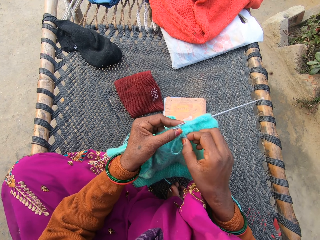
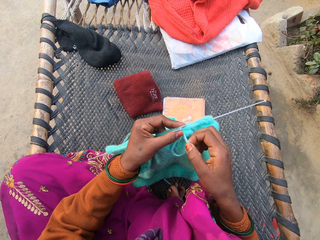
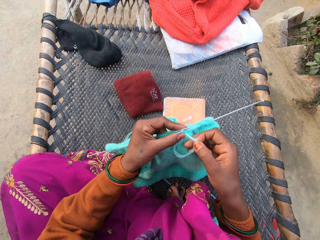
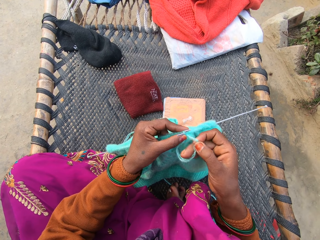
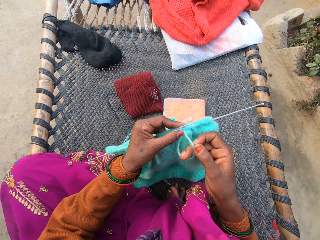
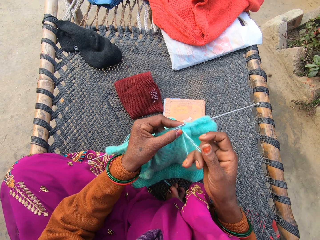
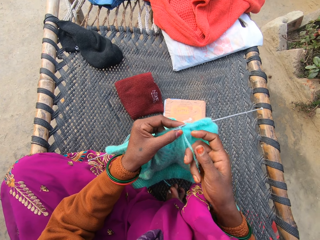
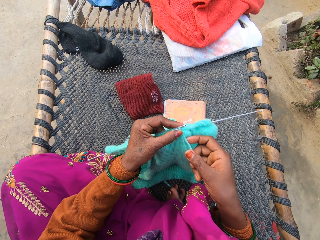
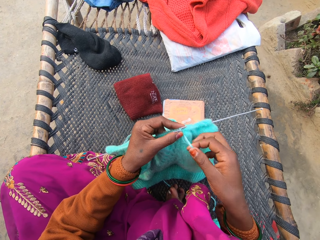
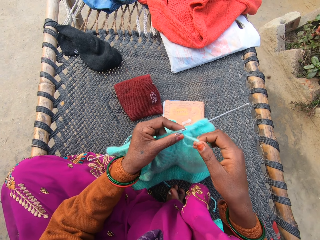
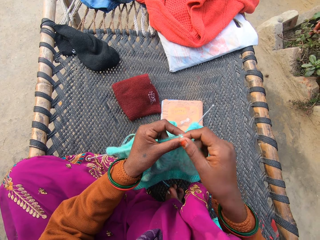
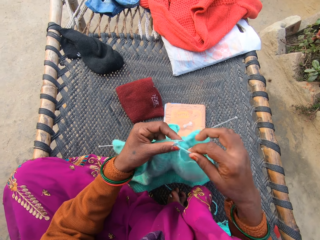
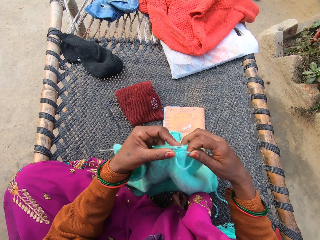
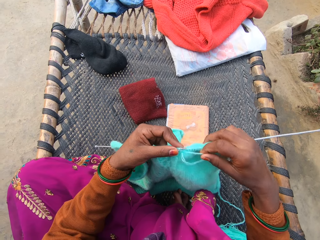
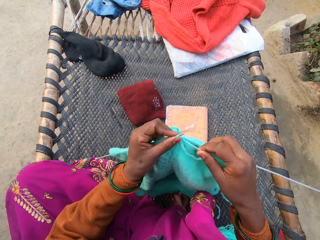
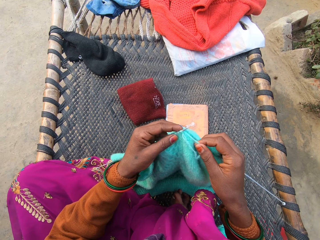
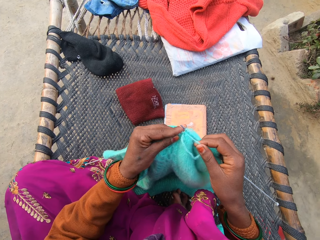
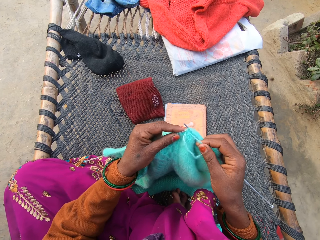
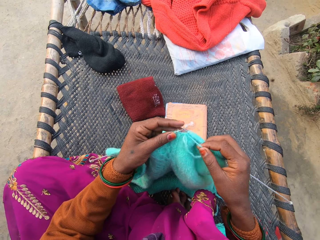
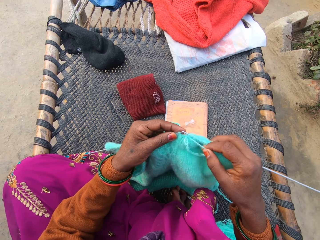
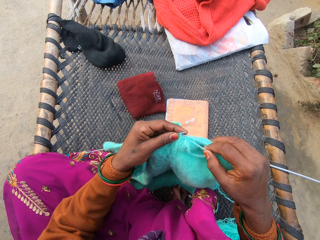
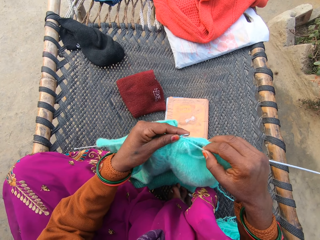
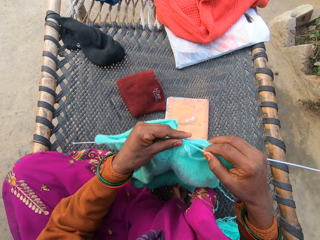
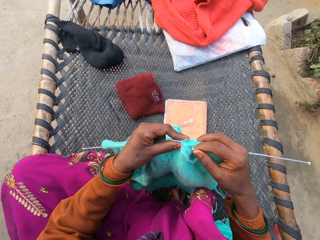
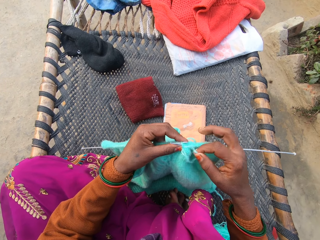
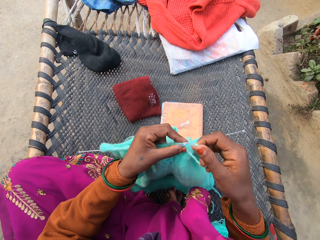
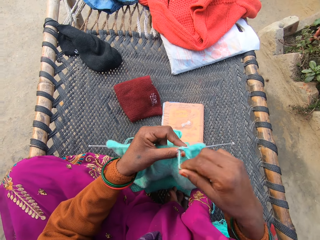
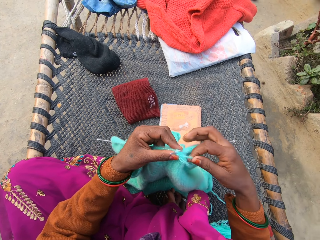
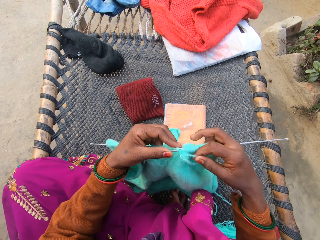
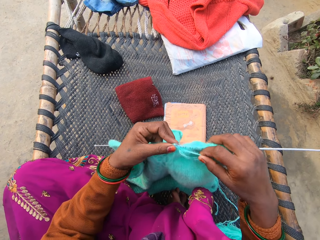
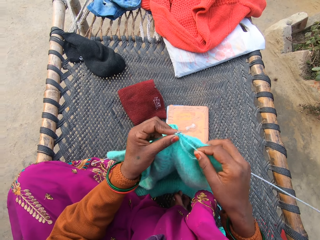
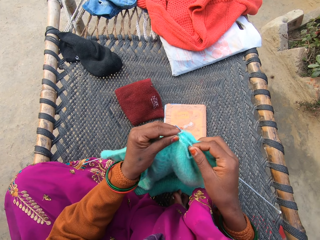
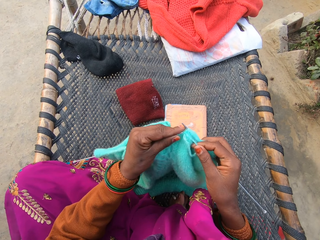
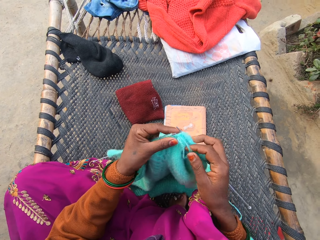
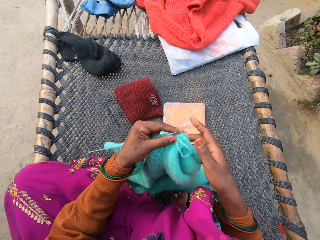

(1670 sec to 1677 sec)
The camera wearer pulls a thread. They fold the thread around a needle. They knit using the needle. They fold the thread around the needle. They fold the thread around the needle again. They knit using the needle.

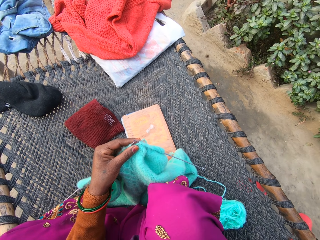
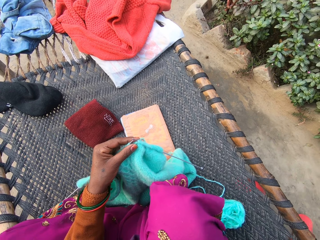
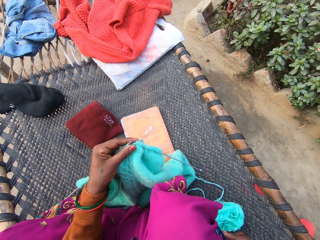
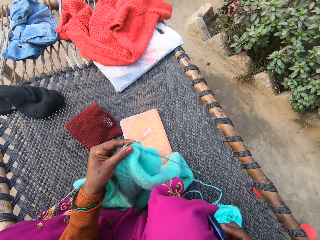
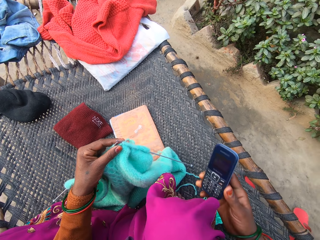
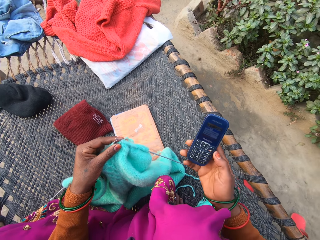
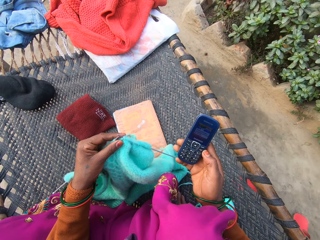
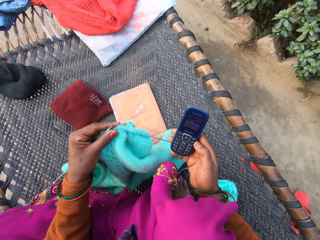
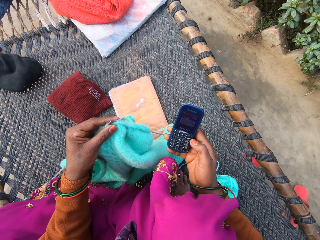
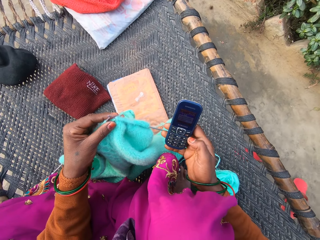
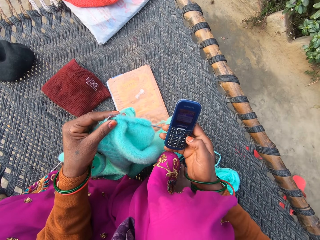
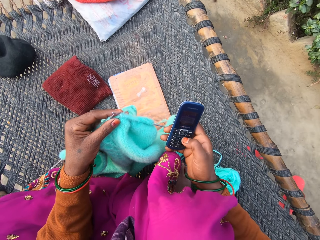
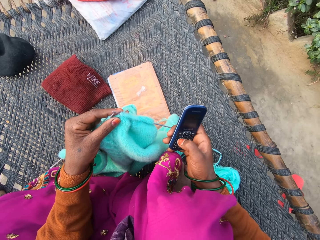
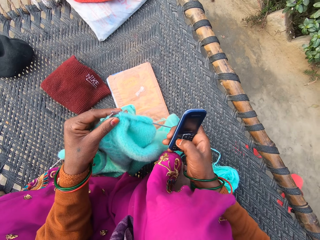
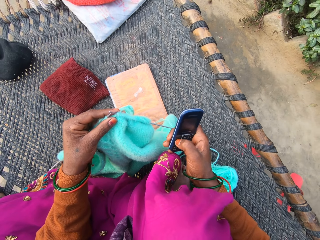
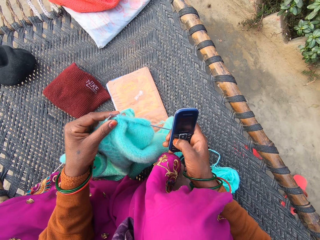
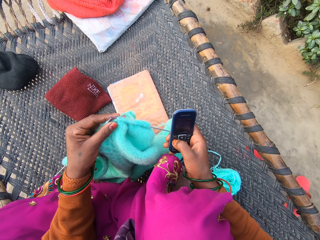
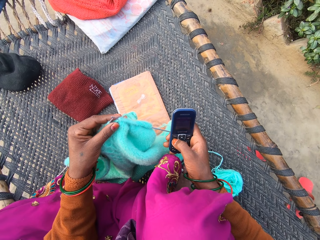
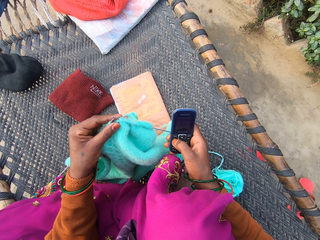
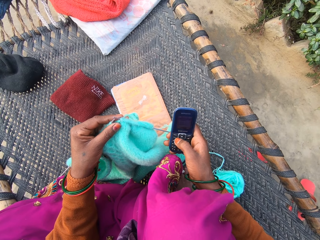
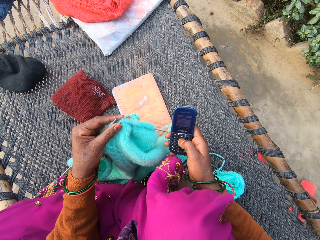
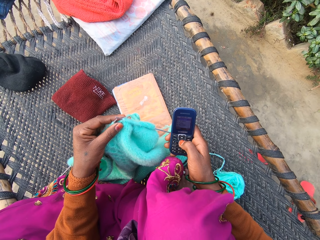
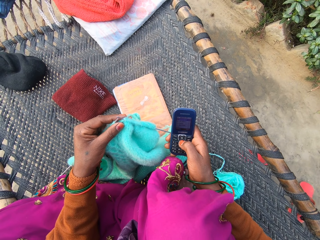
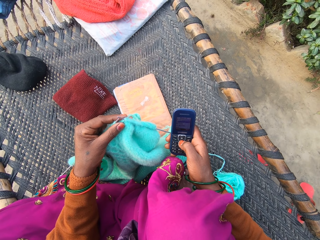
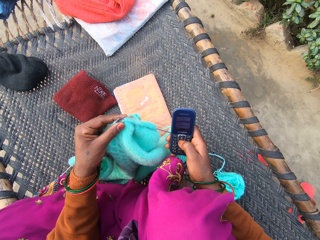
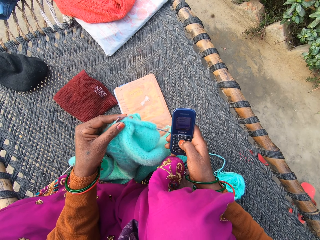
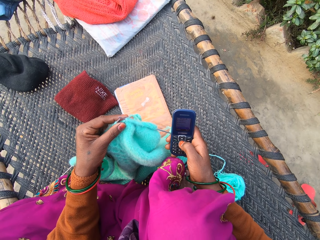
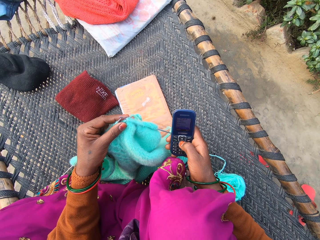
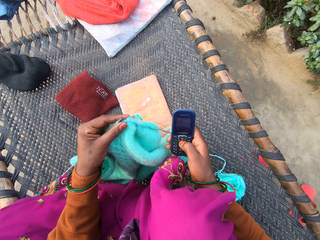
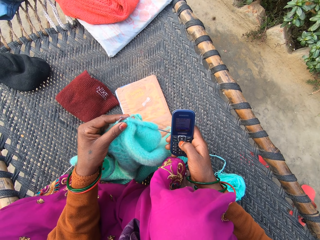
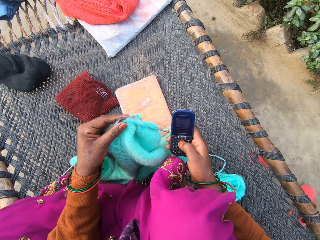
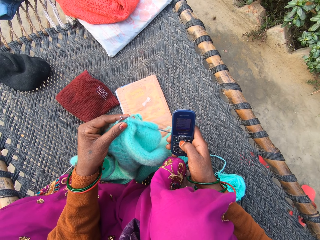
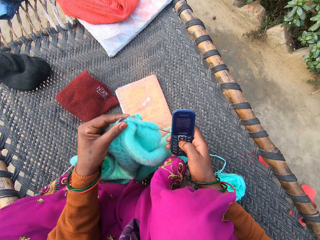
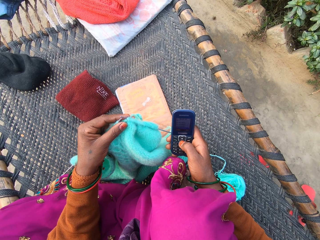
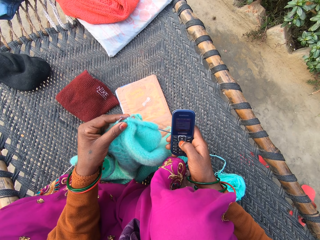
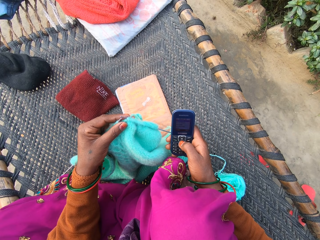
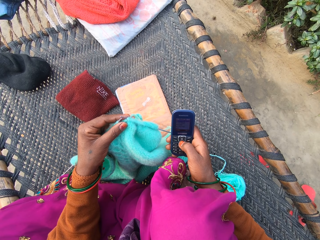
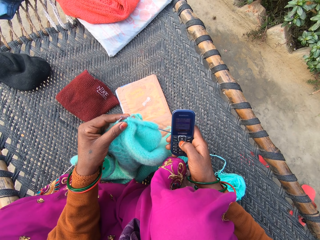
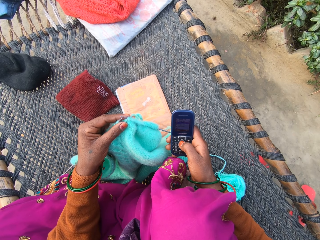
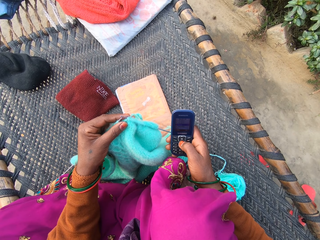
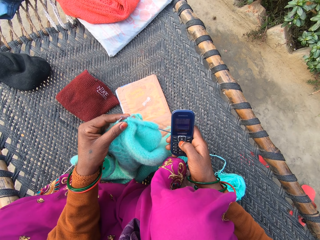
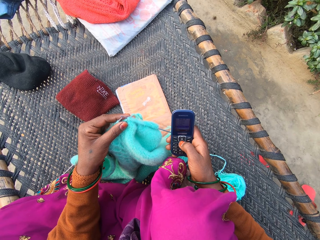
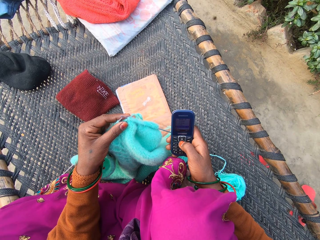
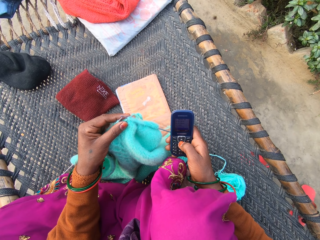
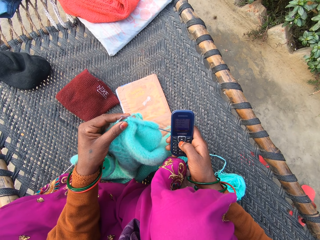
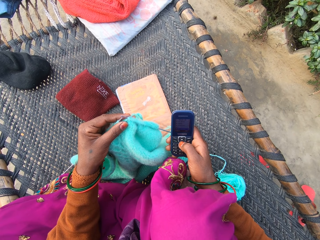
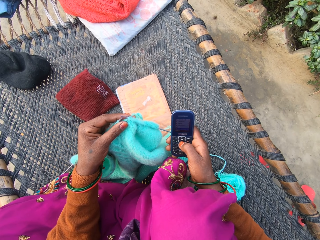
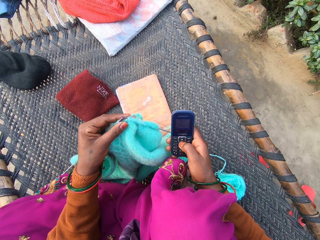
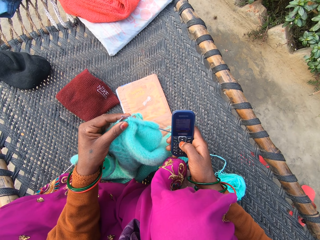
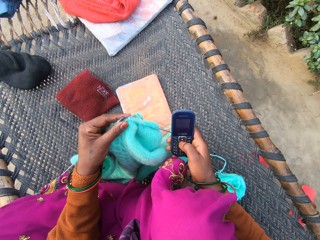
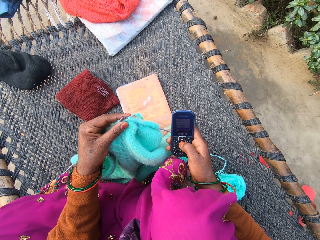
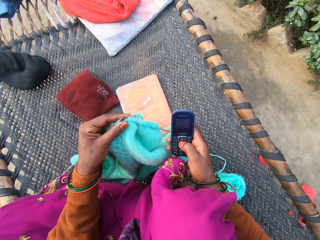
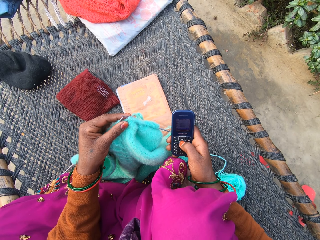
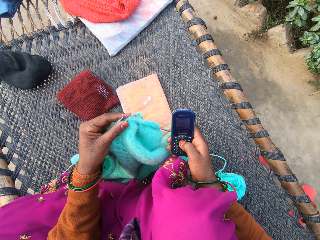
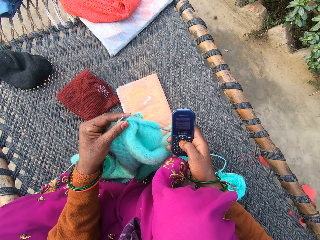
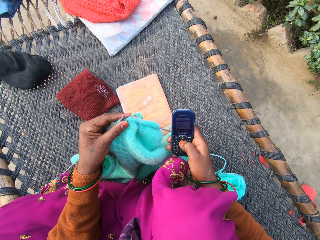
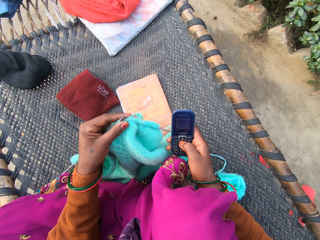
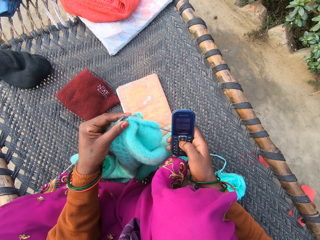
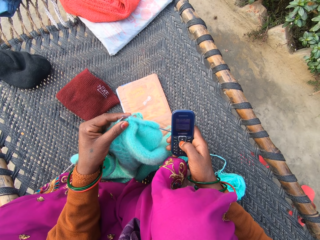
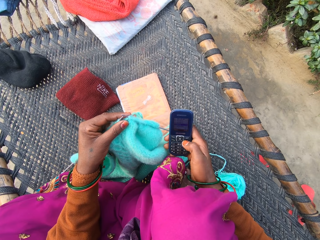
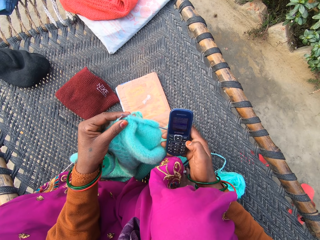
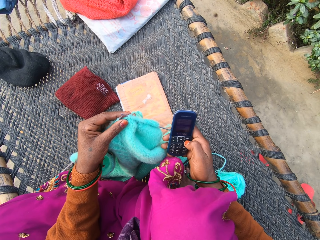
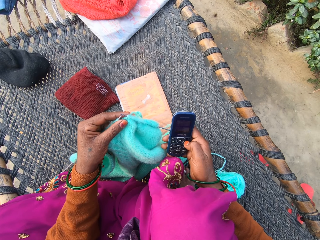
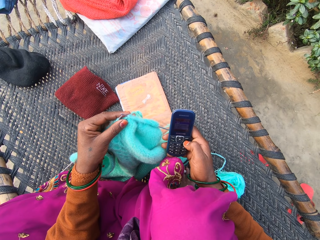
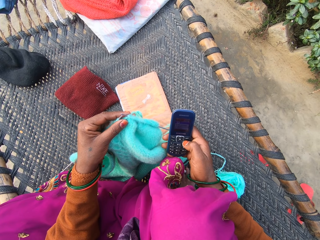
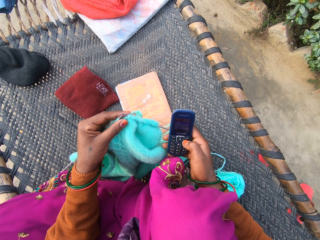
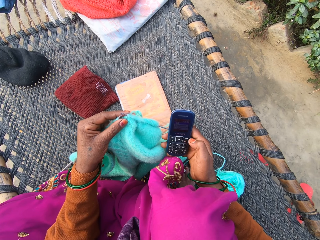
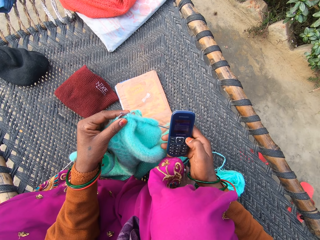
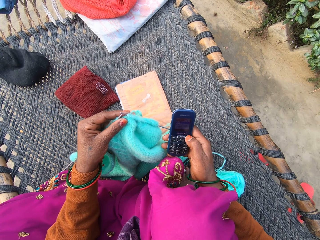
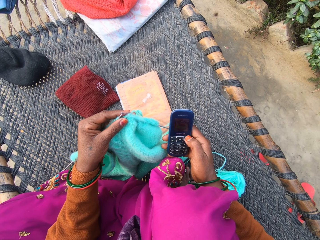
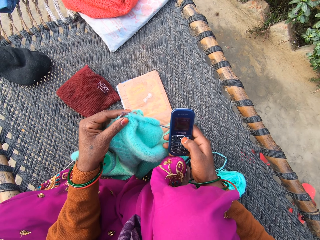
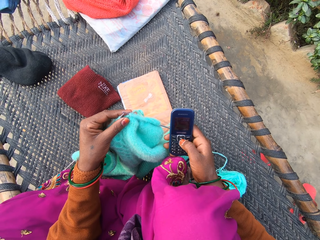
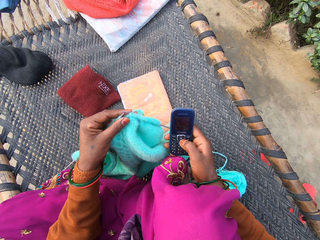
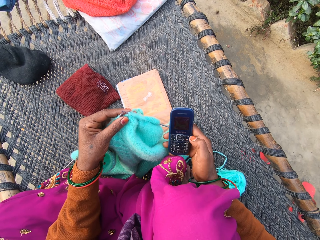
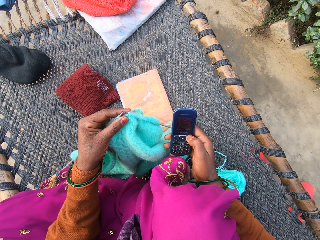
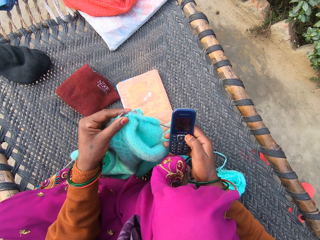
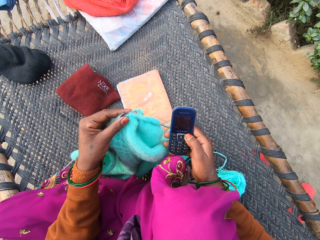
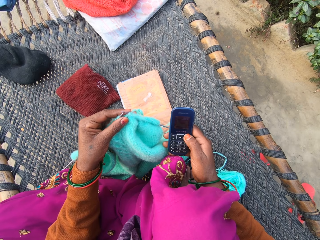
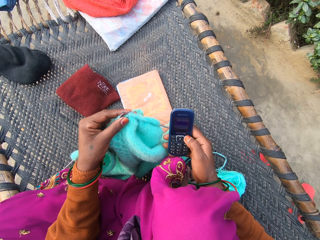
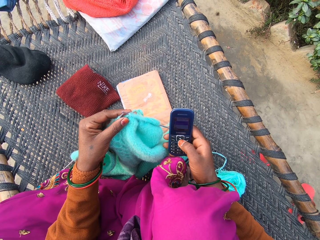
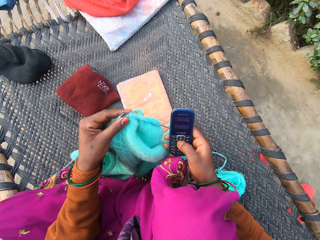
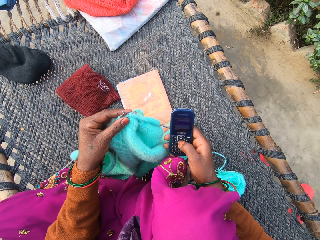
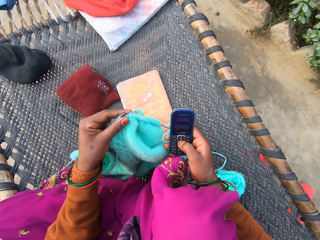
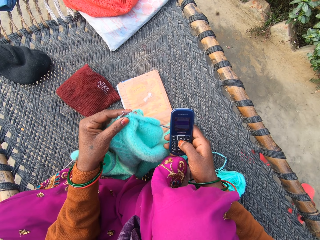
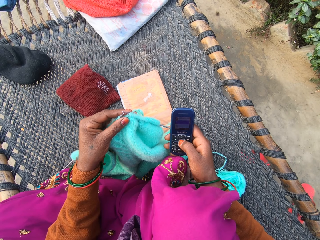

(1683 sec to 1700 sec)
The camera wearer lifts the phone with her right hand on the rattan mat. She presses the buttons on the phone with her right hand on the rattan mat. She presses the phone. She presses the phone repeatedly.
